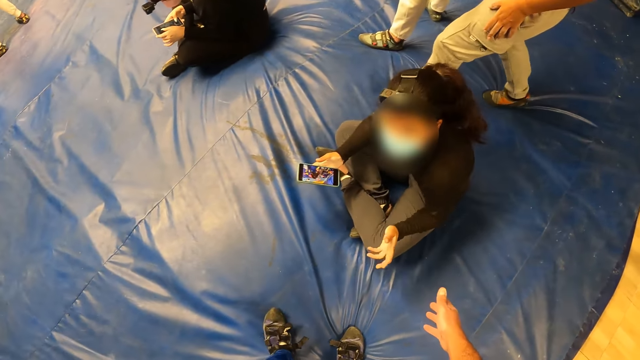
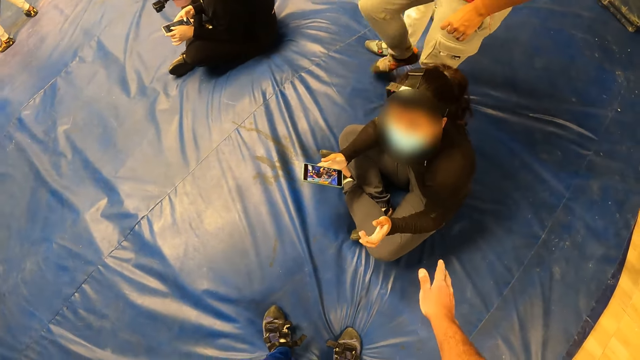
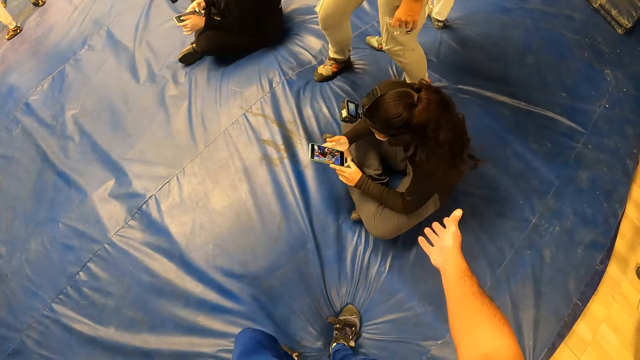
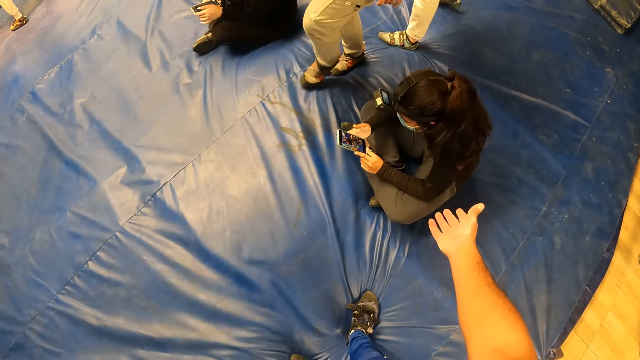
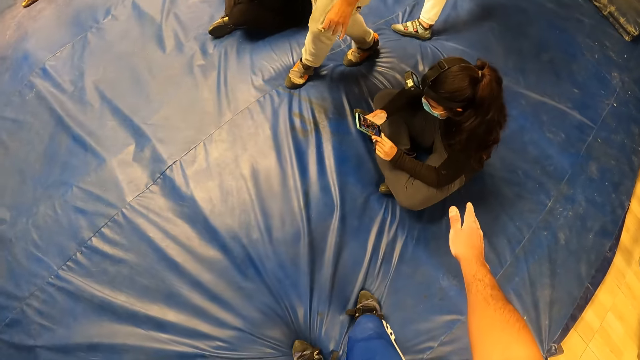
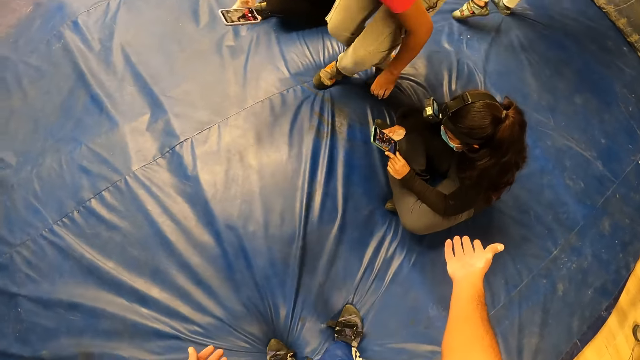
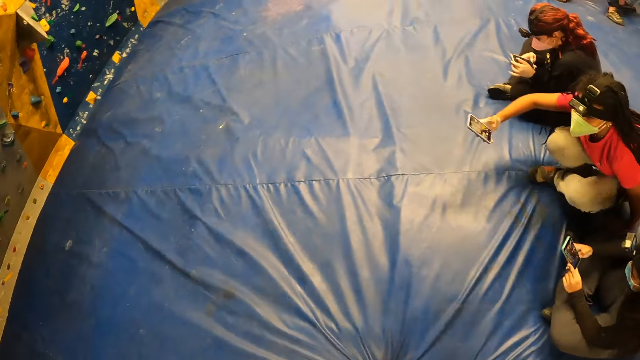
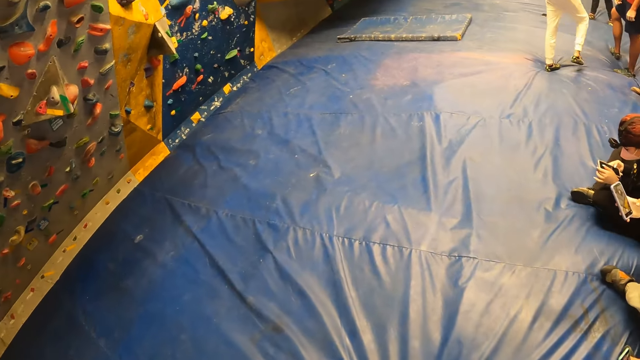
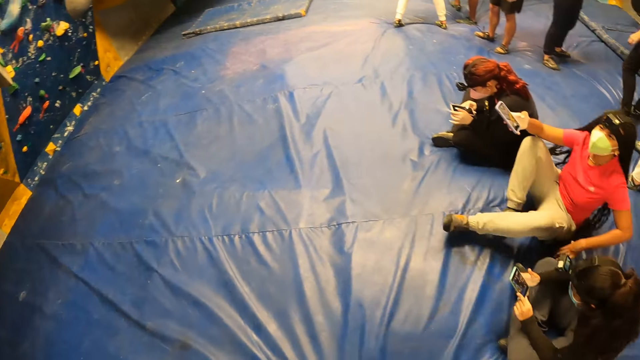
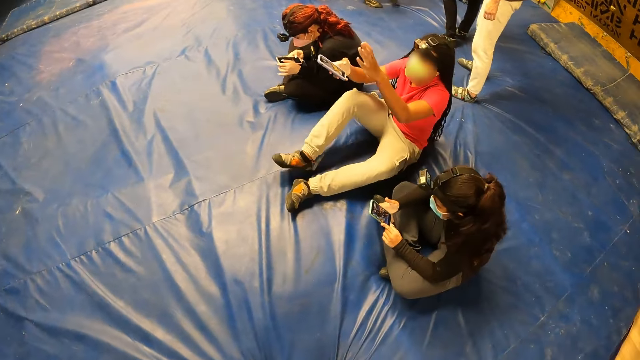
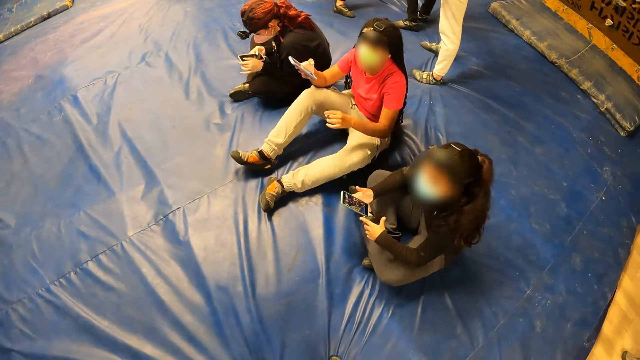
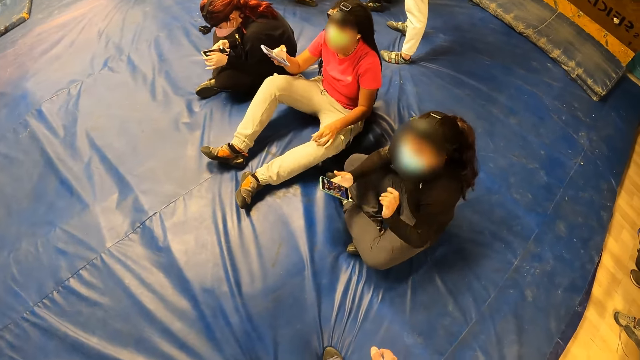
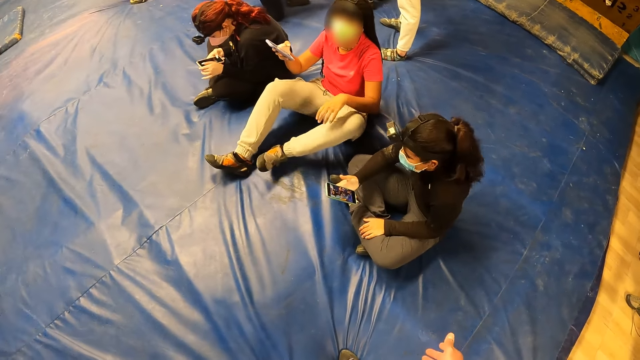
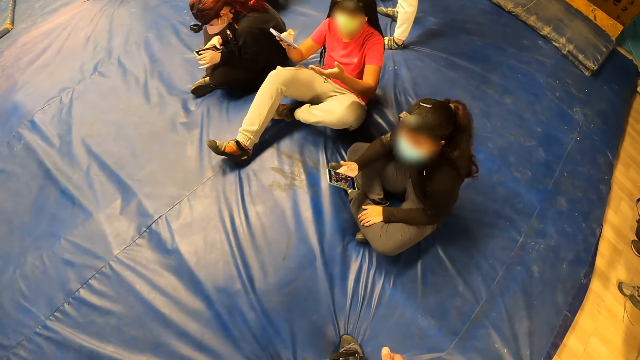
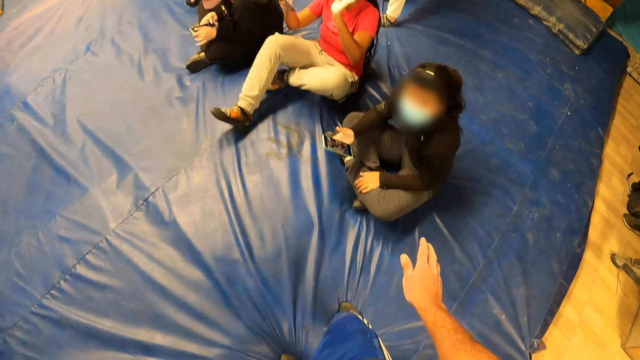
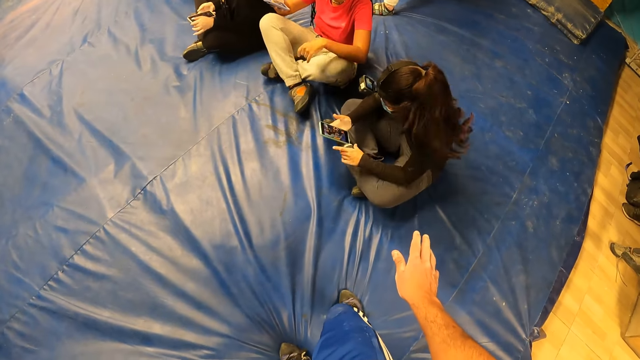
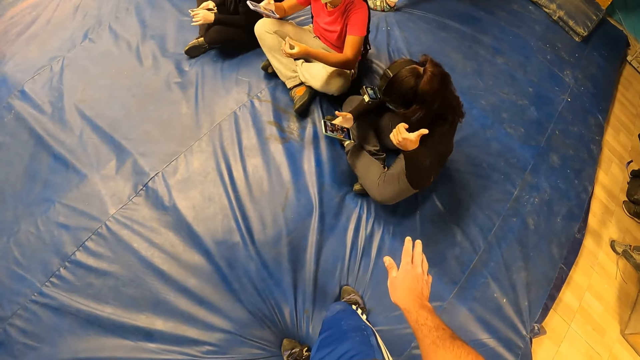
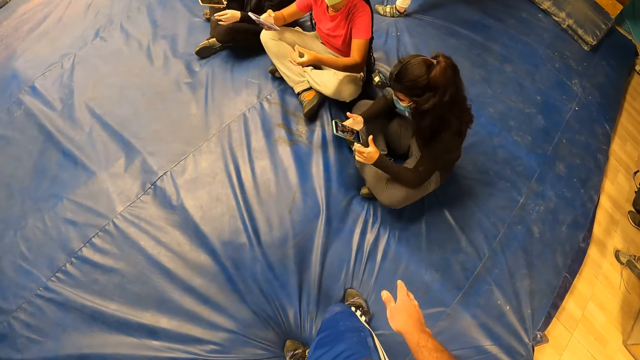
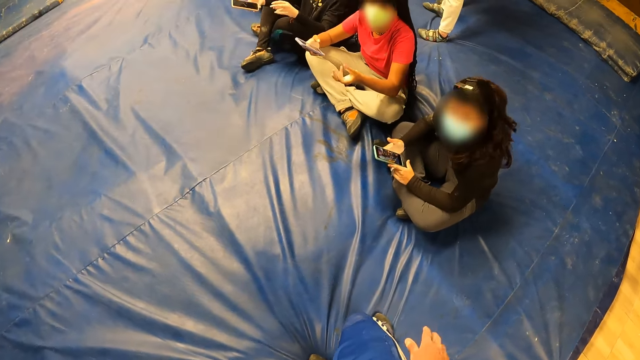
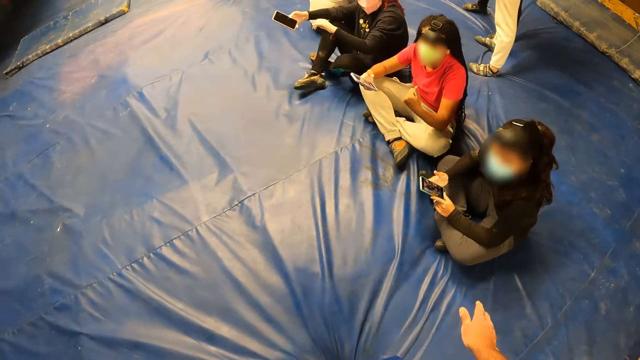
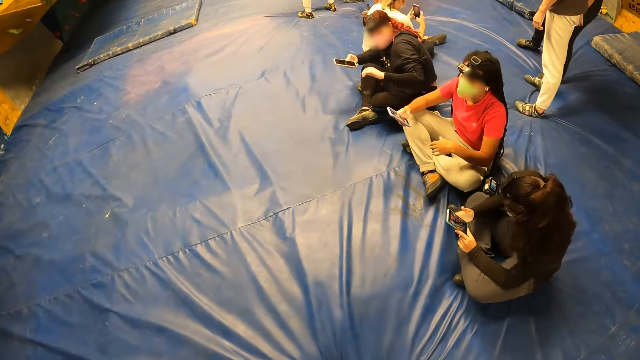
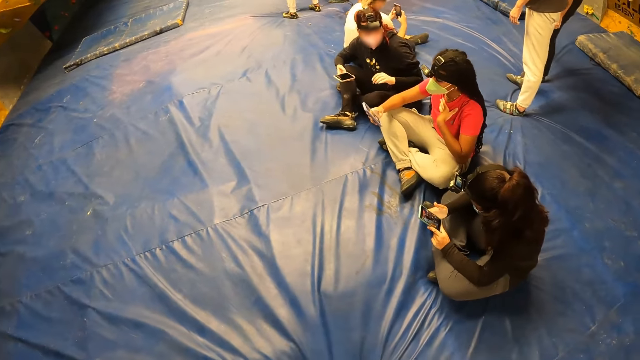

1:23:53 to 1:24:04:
The camera wearer raises the right hand towards a lady. The lady operates the phone in both hands. The camera wearer turns around the activity room. The lady does gestures, holds the phone with both hands and nods the head.

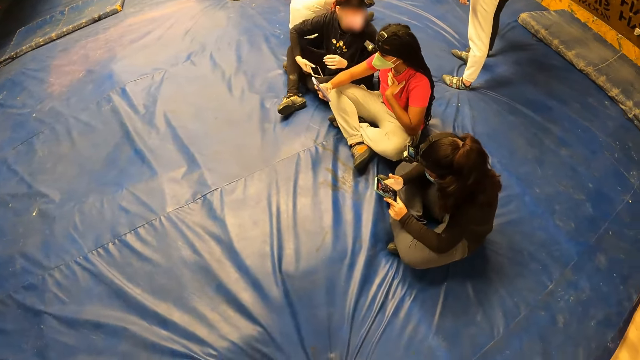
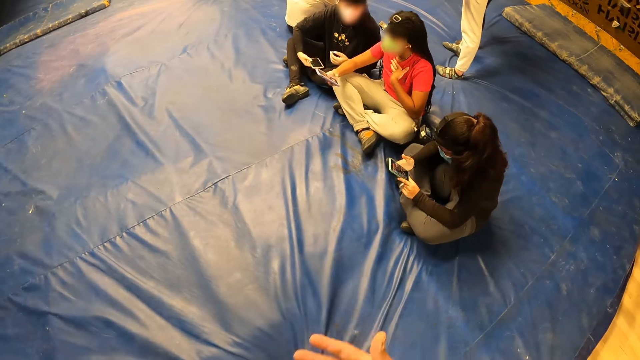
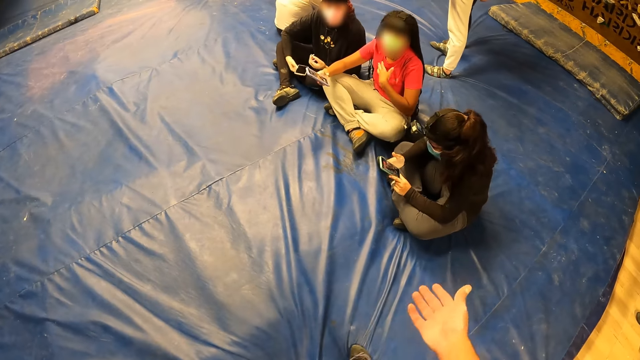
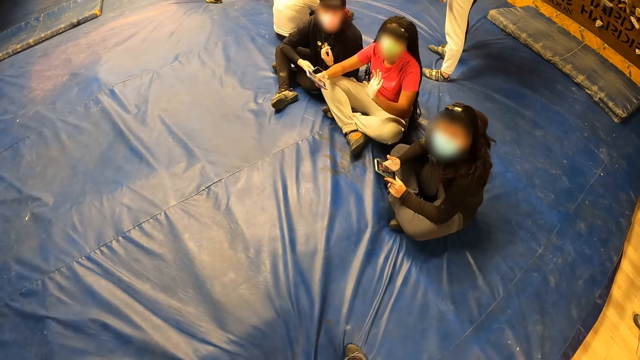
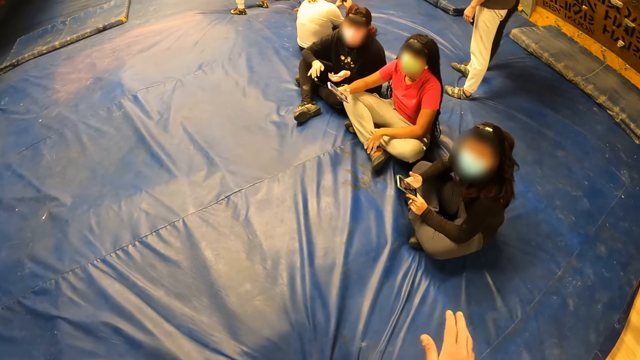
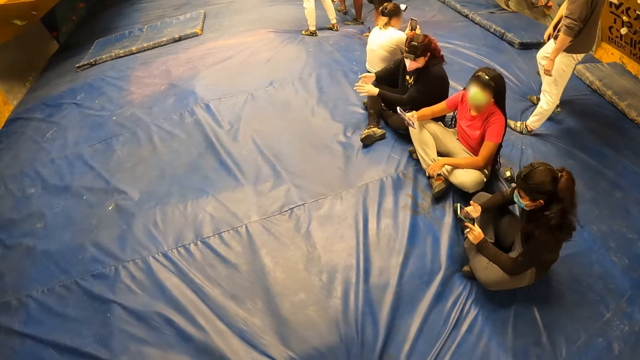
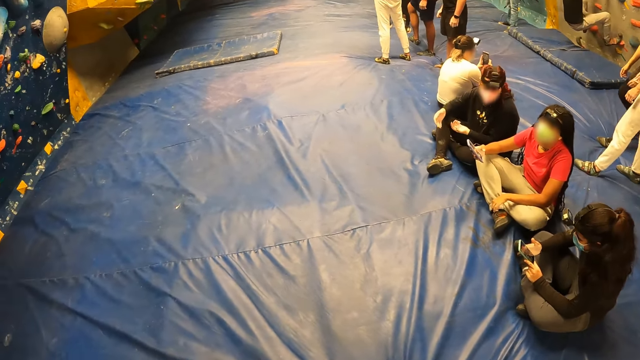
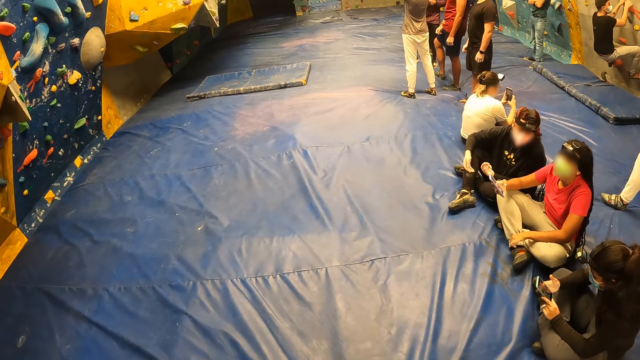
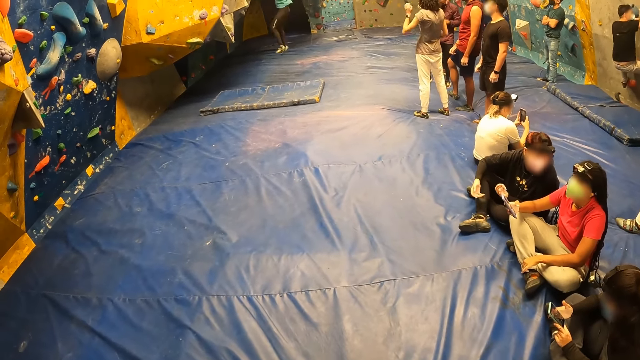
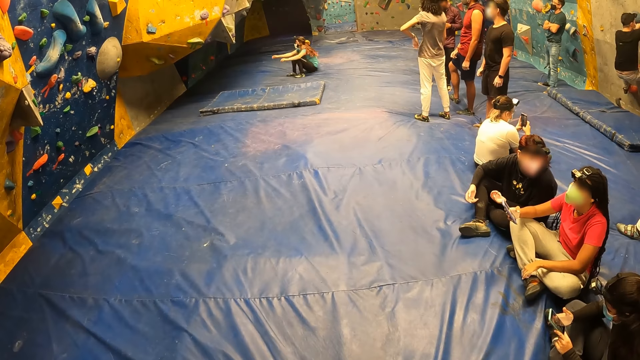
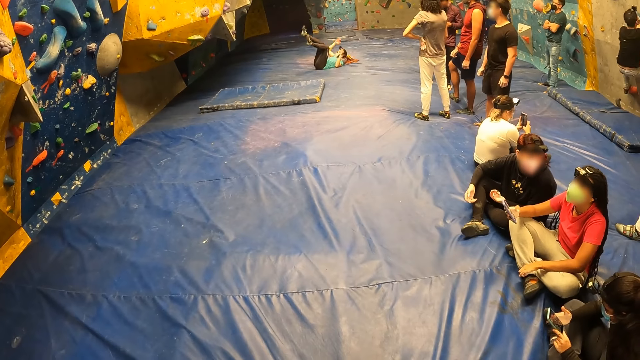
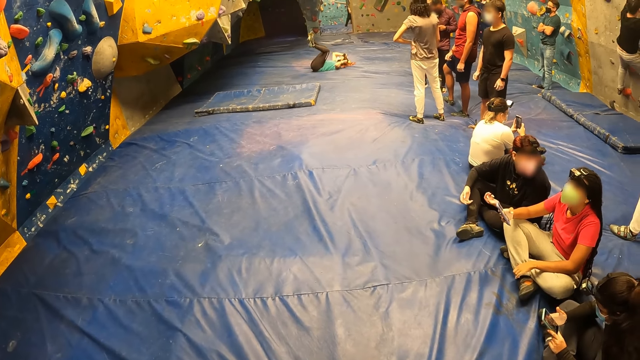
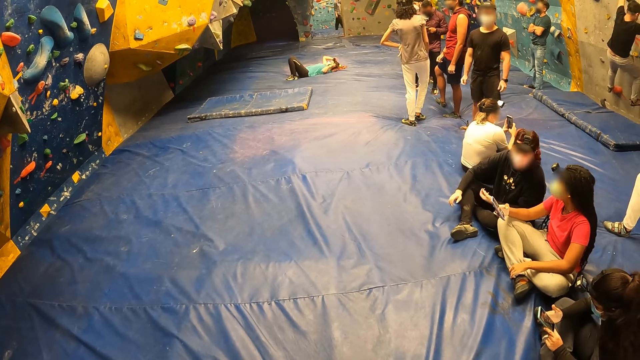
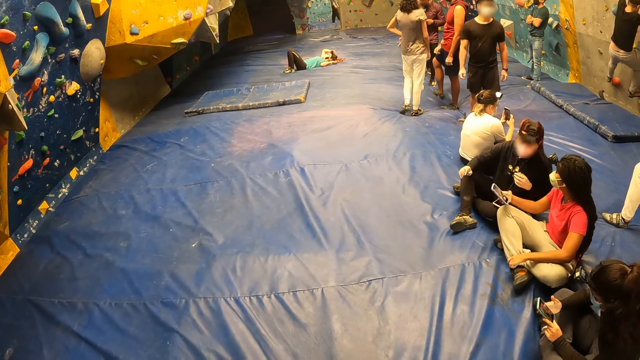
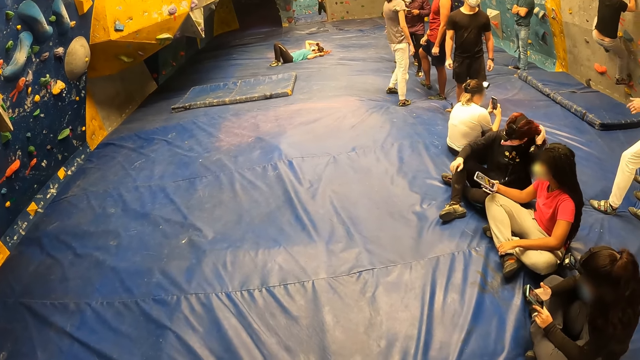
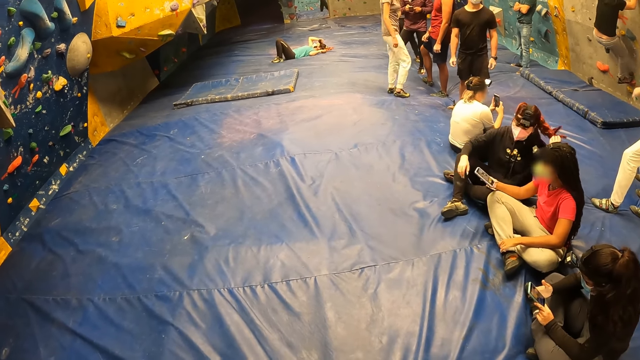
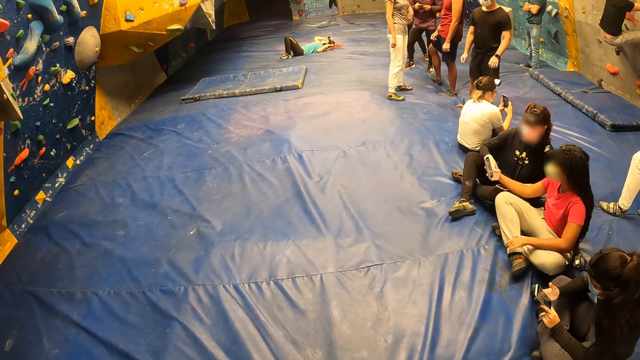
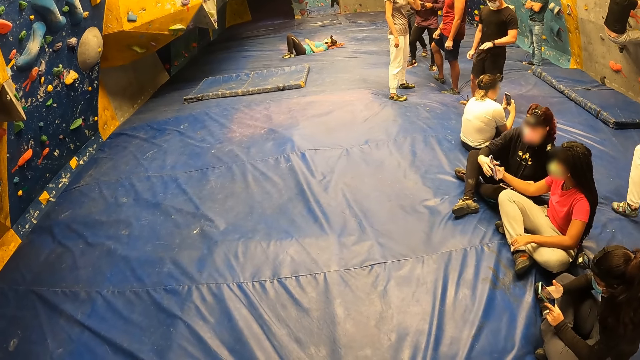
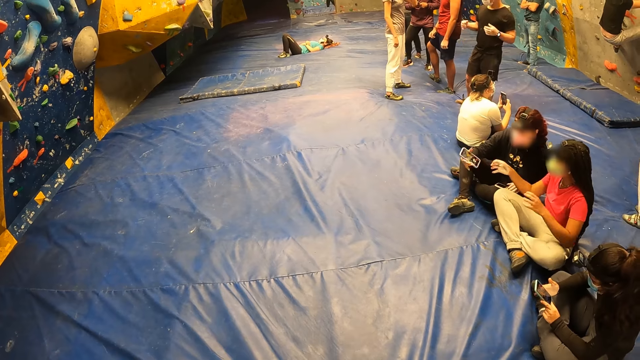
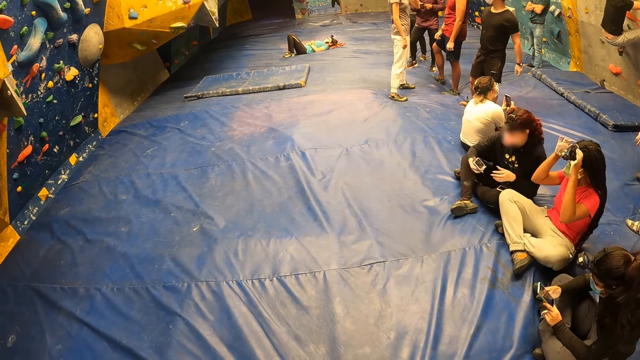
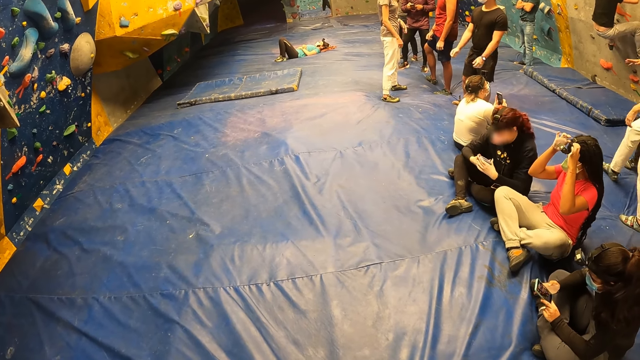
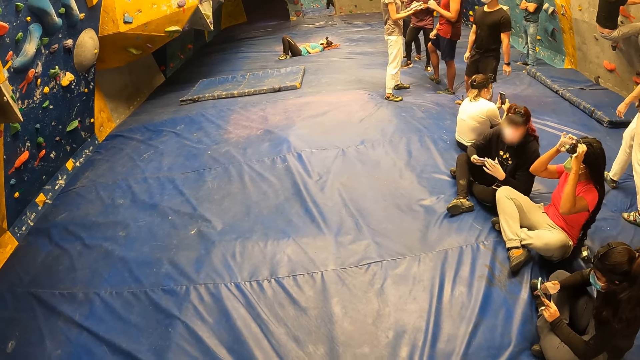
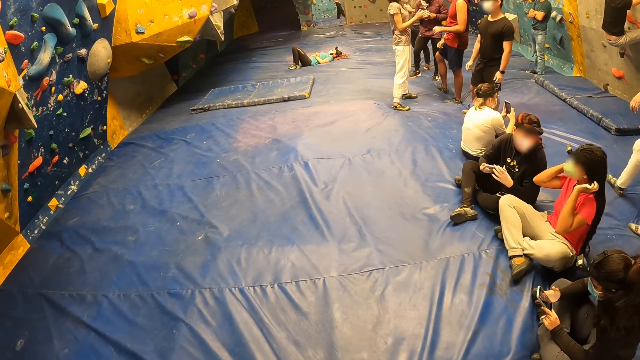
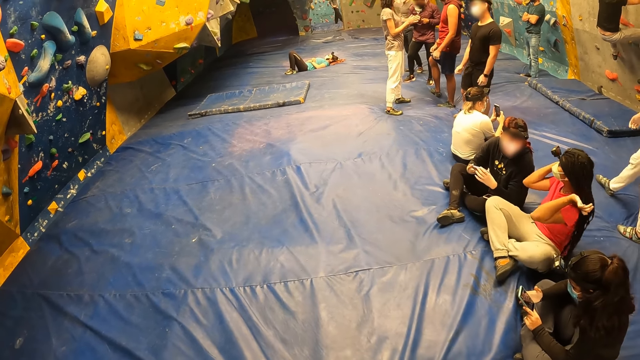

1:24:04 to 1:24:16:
The lady looks on the mobile phone. The camera wearer raises the right hand towards the lady. A woman drops a phone on her left leg with her right hand. The lady raises the head up. A man climbs the climbing wall with both hands. Another woman drops to the crash pad from the climbing wall. The camera wearer looks around the activity room. The first woman collects the phone from a third woman with her right hand. The third woman adjusts the camera on her head with both hands. The first woman operates the phone with both hands.
